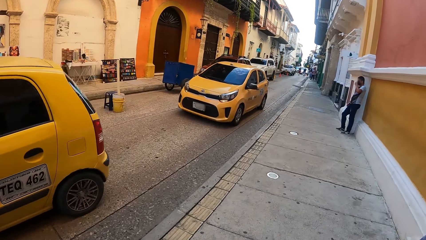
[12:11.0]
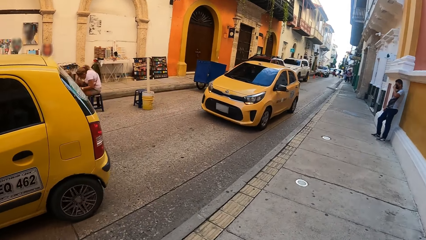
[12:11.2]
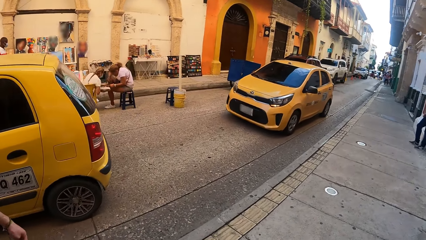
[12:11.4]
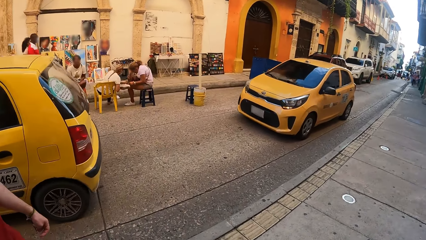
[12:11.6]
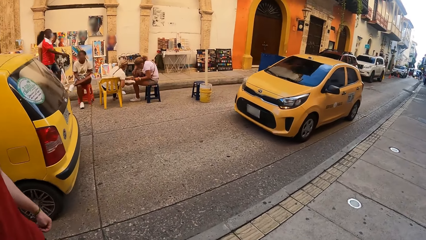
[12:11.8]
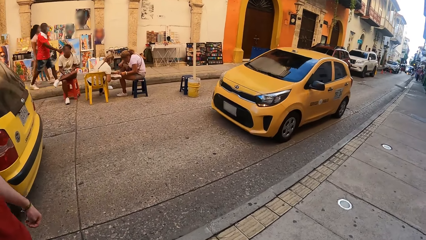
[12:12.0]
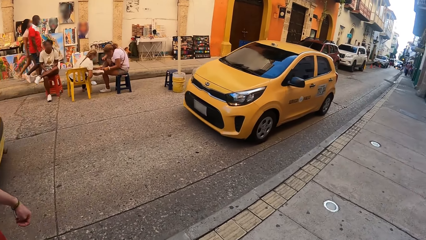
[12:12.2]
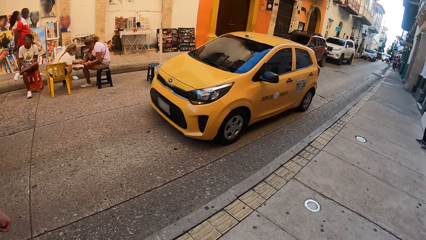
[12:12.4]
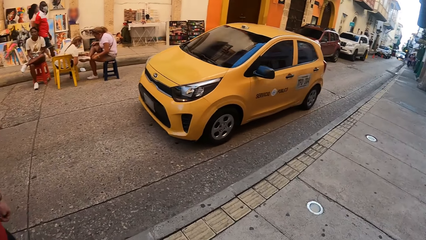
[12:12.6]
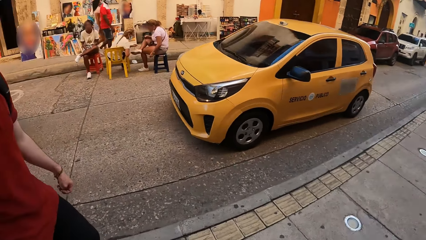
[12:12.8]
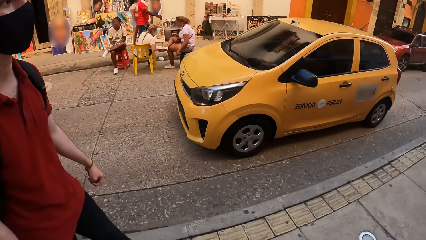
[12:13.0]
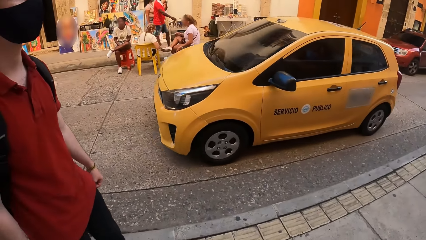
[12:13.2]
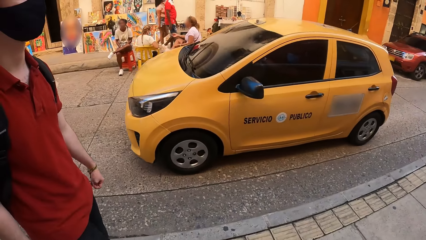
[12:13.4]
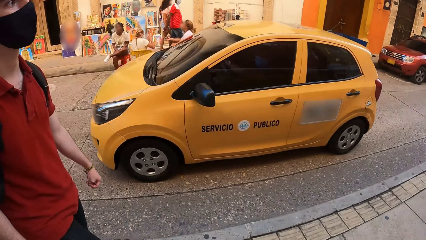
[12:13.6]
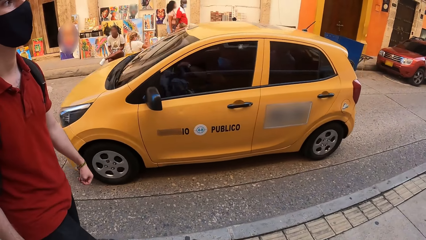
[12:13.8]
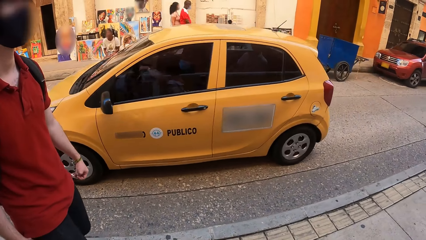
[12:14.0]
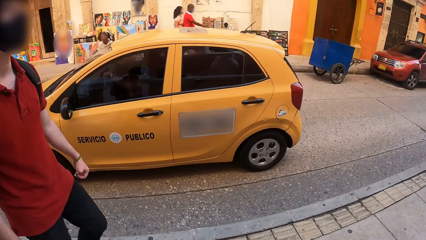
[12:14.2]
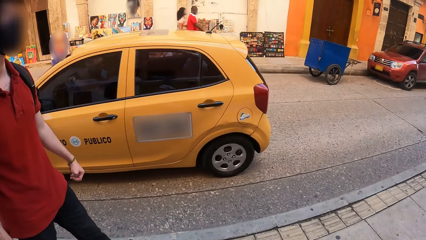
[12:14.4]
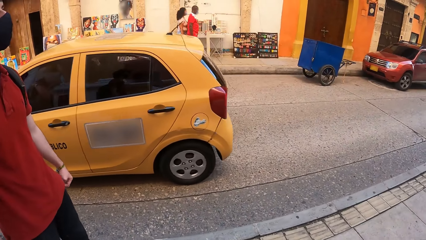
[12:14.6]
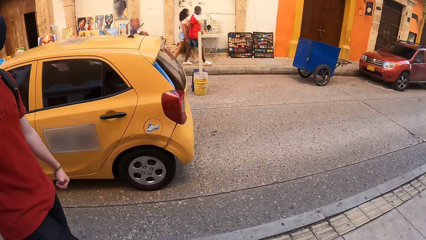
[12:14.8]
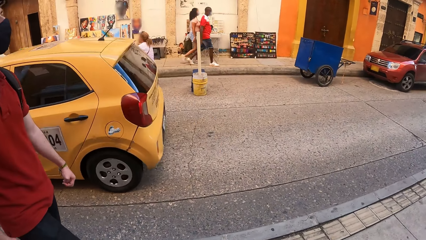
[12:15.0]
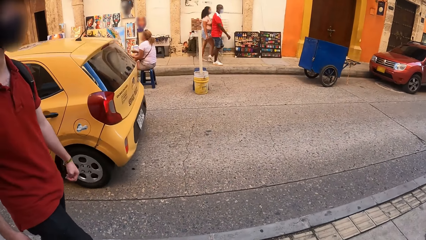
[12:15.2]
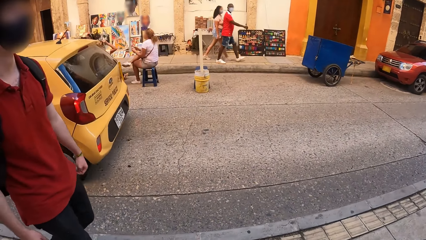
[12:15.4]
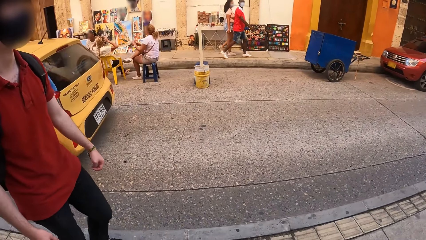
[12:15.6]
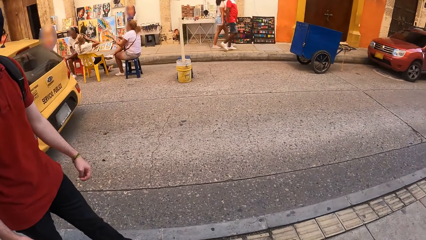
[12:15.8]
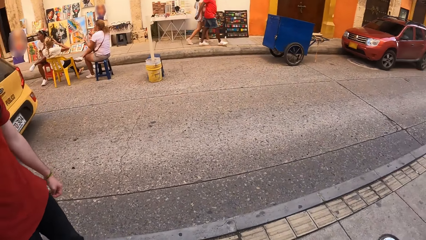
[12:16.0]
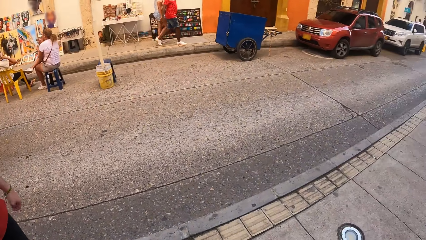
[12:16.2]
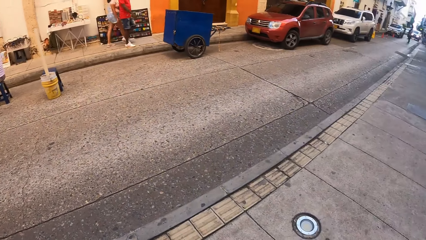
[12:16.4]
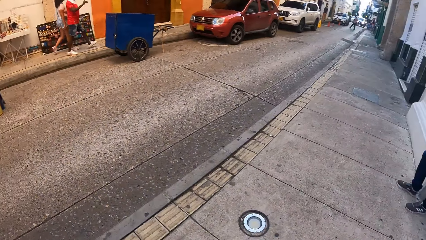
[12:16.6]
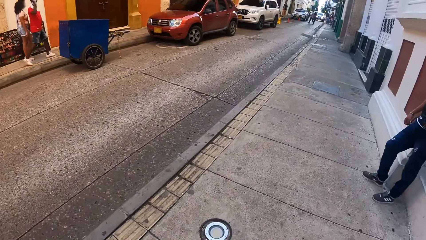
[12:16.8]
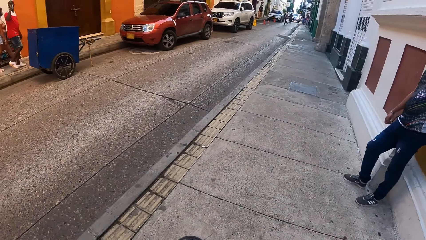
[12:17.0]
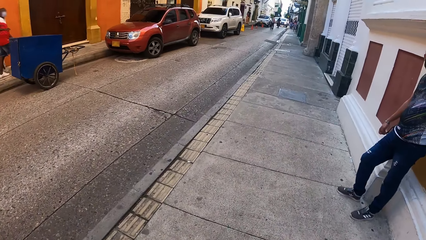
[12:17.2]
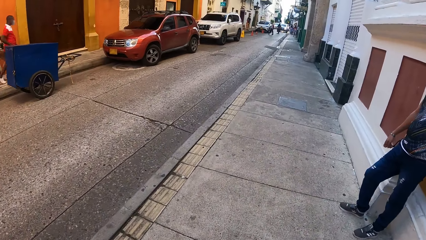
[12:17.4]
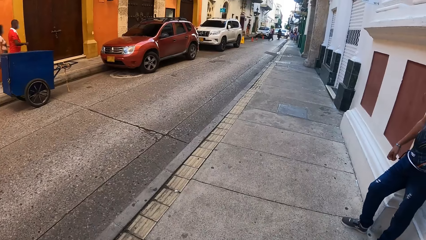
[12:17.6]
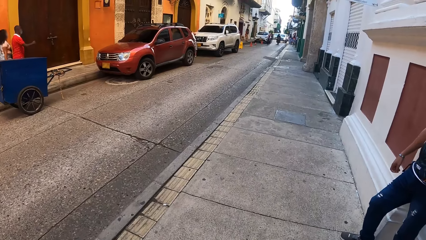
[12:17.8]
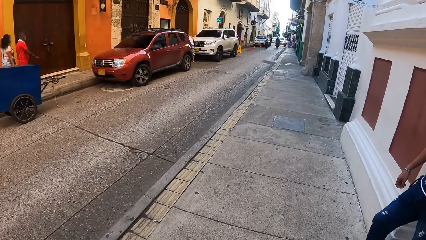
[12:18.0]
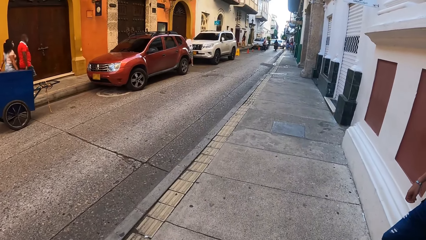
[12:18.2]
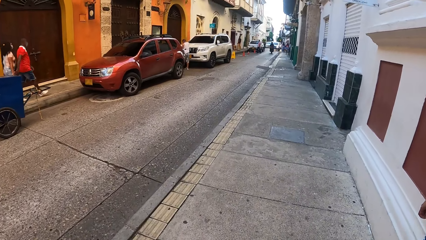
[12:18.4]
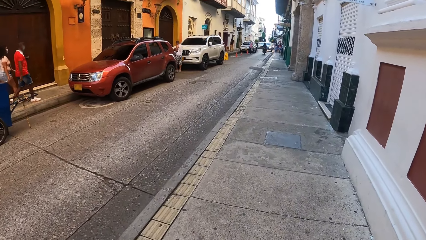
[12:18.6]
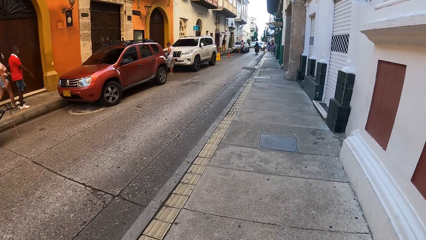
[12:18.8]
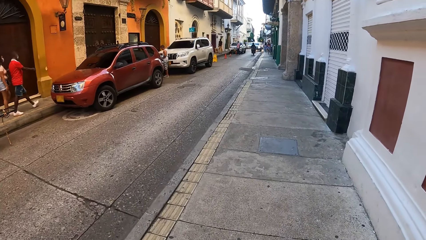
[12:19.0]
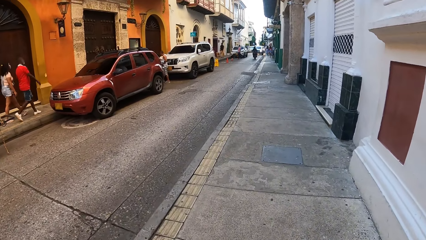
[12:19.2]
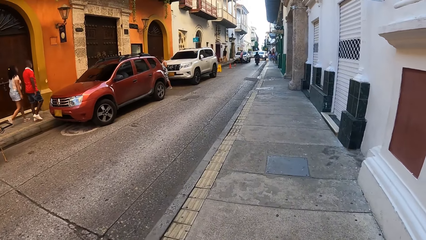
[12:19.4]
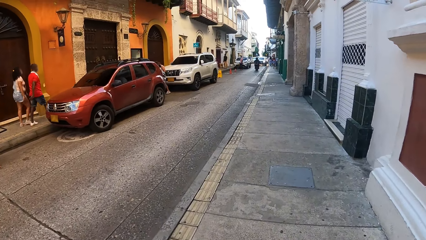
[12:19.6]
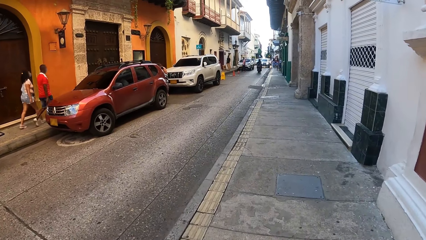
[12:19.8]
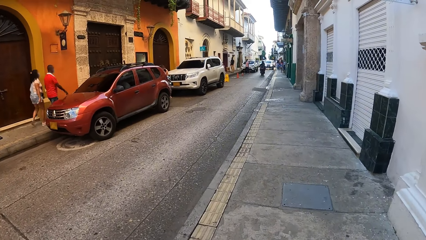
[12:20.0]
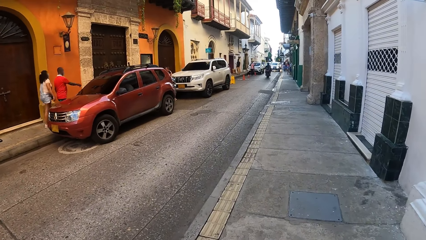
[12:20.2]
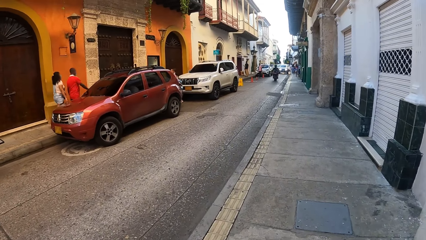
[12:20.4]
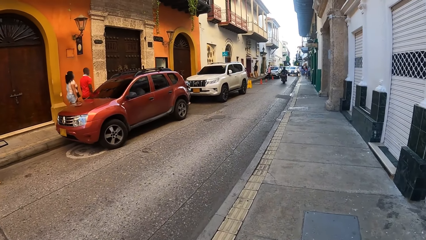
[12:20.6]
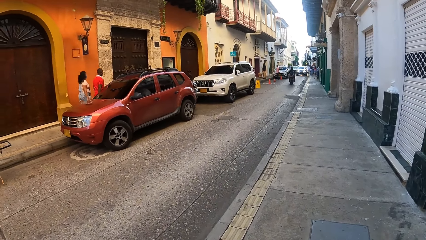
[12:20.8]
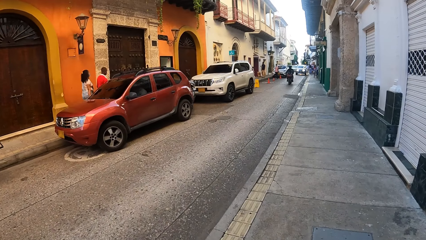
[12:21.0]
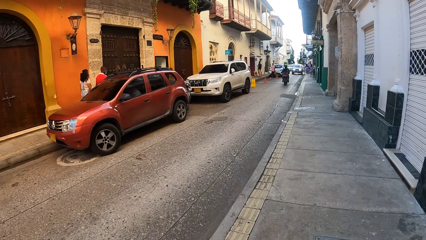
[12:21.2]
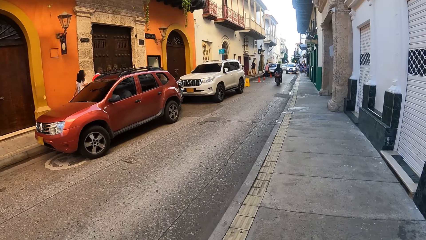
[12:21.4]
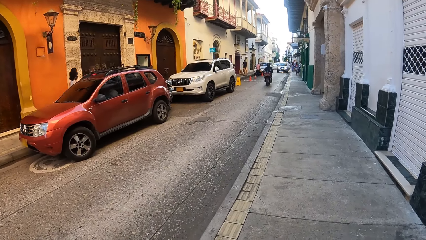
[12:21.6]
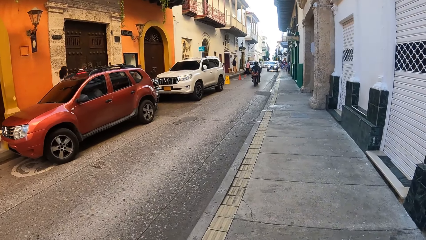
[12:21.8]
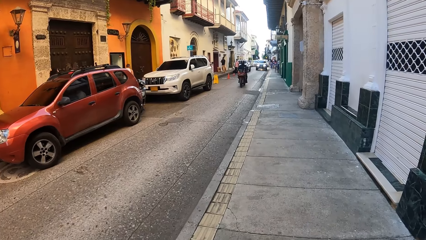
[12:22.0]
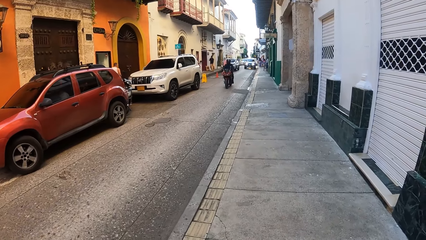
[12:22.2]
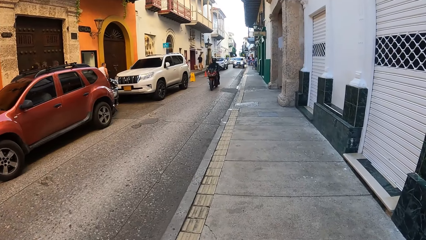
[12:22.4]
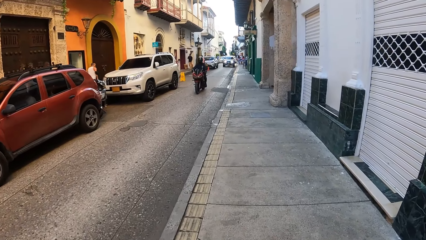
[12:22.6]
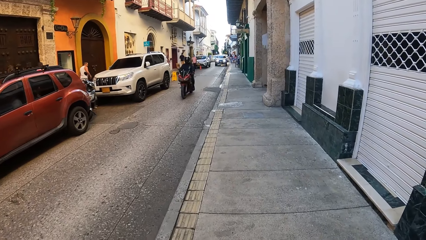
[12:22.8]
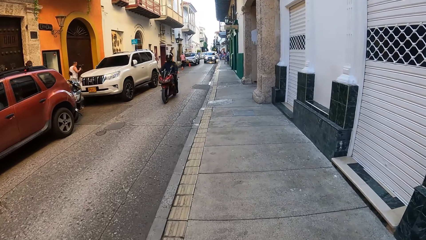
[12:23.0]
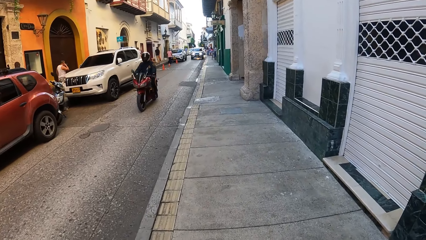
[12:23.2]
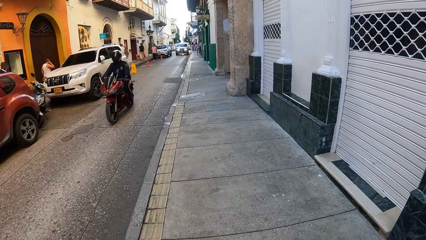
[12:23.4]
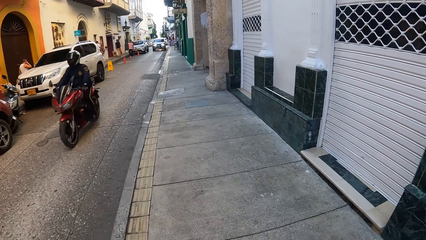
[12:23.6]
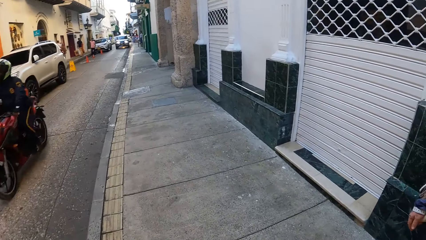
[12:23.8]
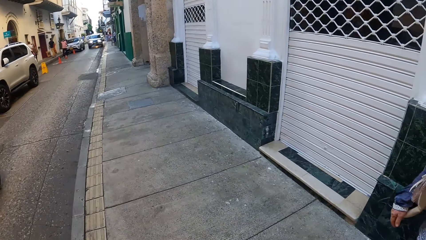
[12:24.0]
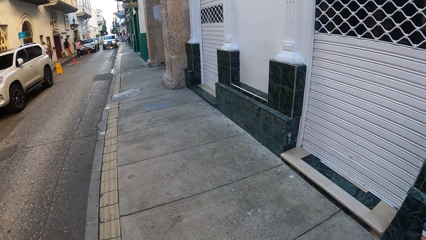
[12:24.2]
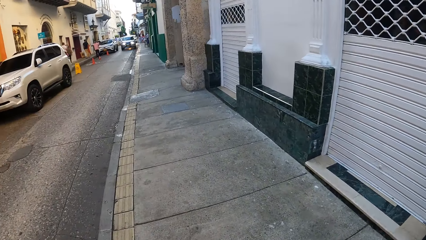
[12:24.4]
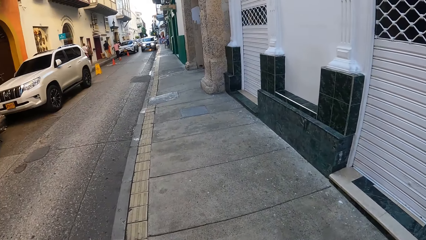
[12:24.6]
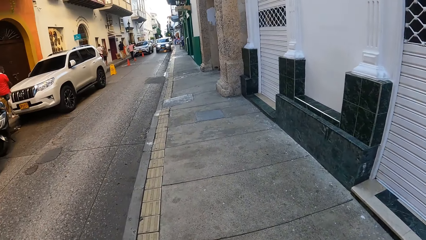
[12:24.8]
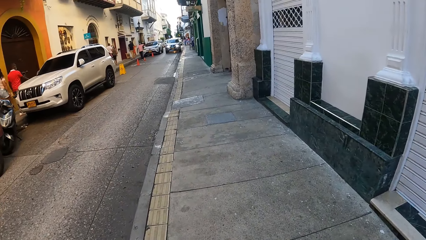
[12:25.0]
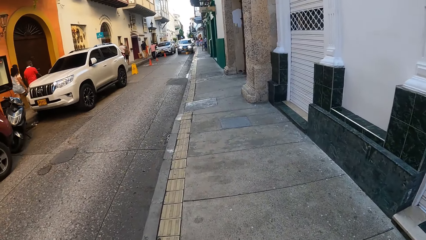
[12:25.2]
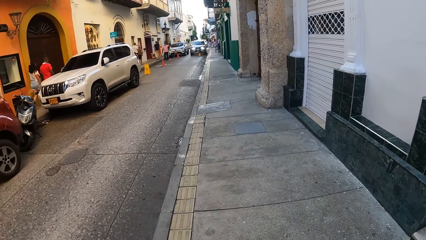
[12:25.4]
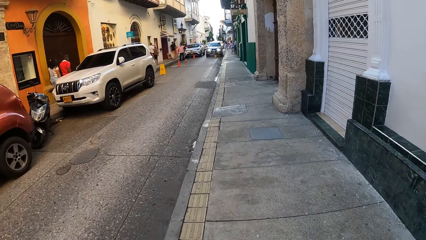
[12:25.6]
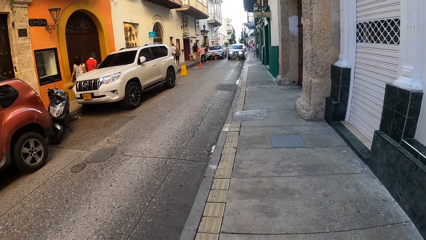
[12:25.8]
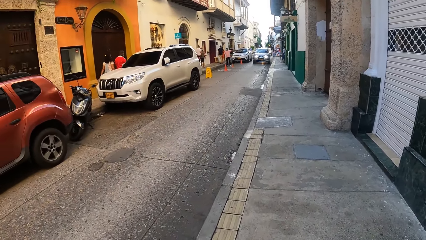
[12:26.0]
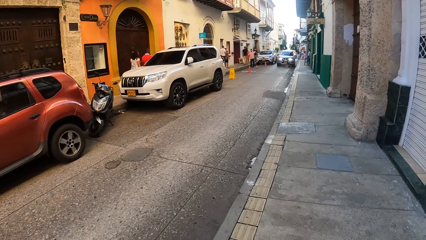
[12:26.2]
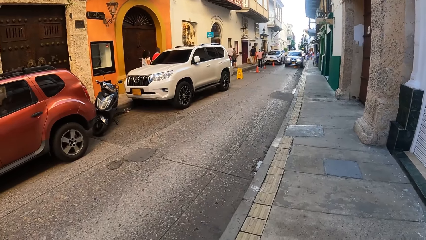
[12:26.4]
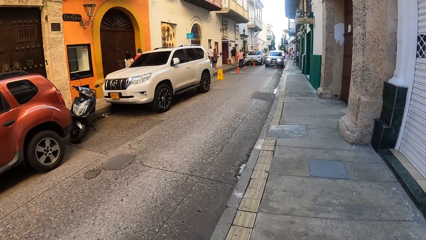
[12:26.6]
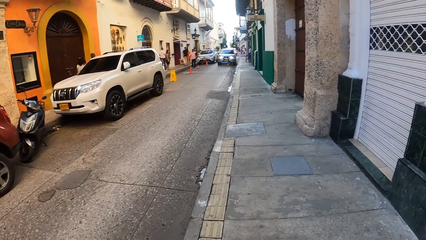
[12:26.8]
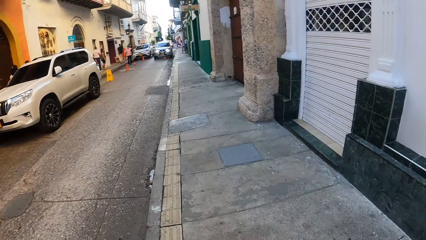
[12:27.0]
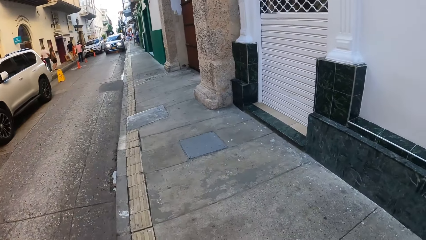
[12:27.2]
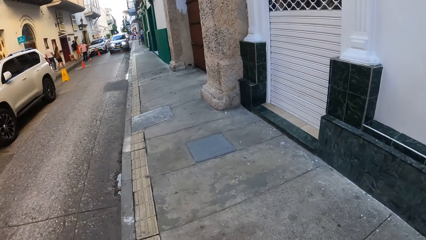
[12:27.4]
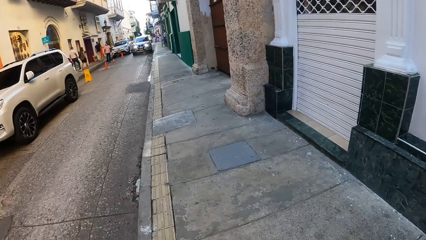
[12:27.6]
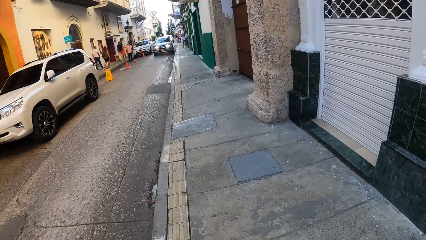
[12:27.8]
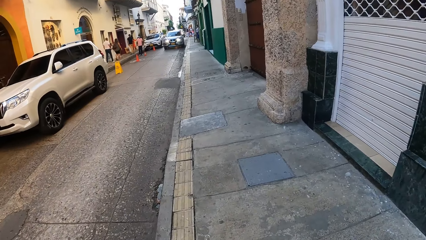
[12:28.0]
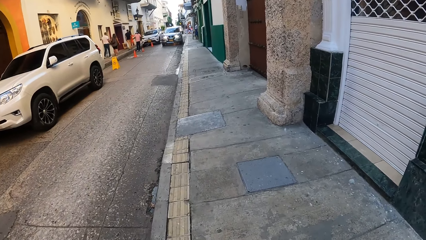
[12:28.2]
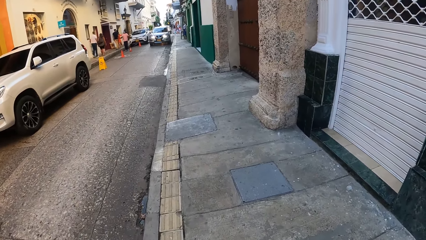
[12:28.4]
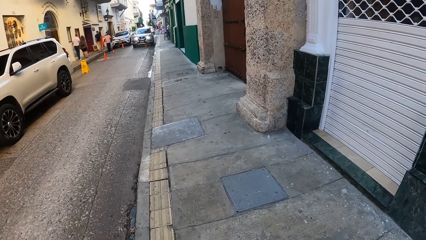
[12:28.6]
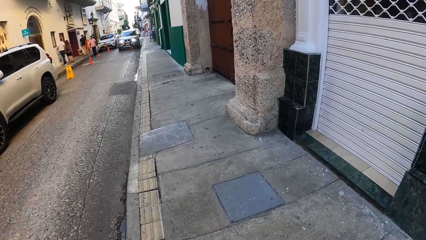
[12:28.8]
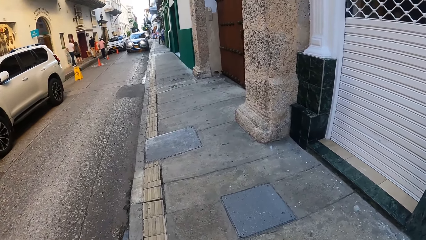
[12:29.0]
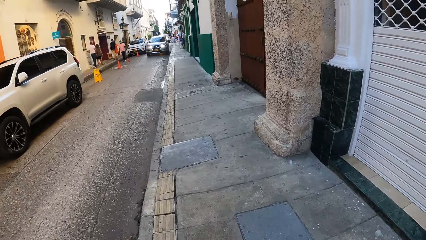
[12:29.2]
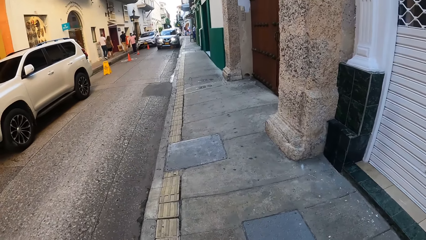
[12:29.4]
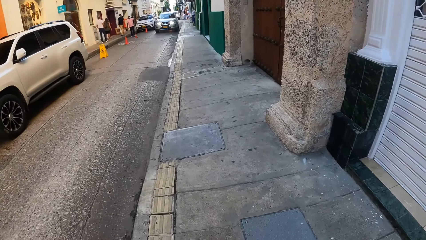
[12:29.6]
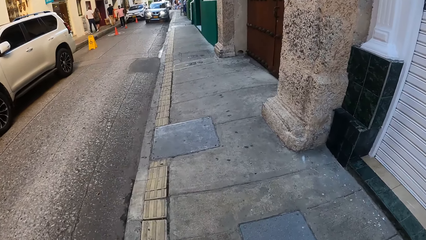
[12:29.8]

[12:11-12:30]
The camera wearer walks around. They walk down the street.
